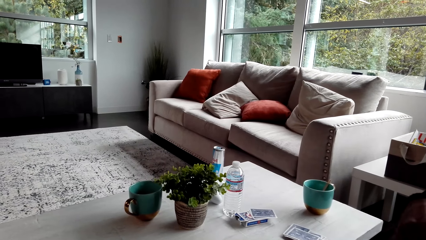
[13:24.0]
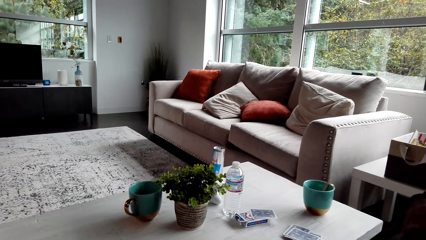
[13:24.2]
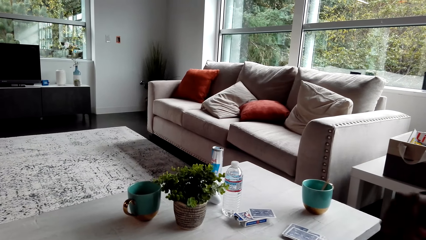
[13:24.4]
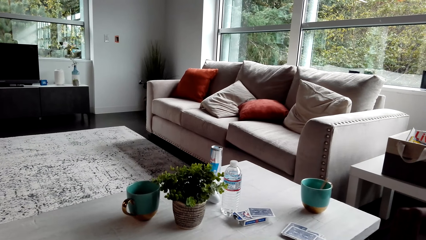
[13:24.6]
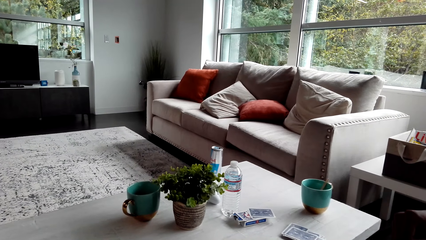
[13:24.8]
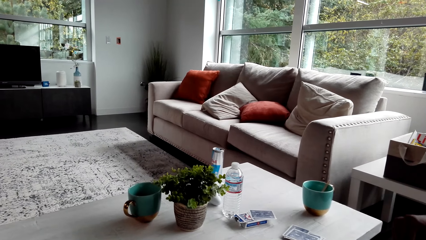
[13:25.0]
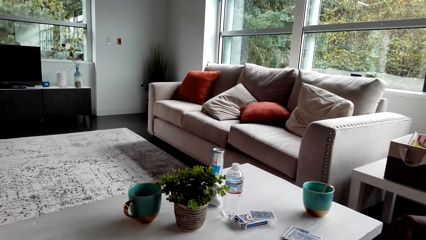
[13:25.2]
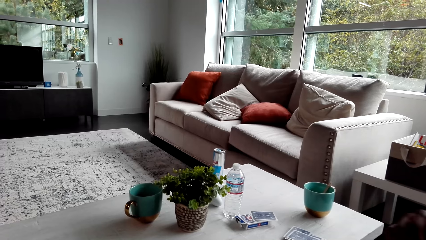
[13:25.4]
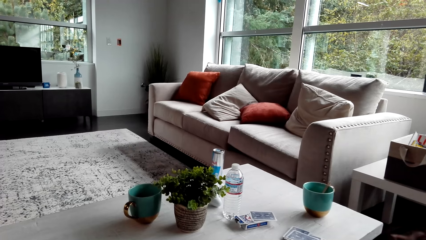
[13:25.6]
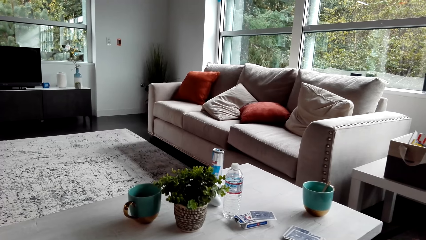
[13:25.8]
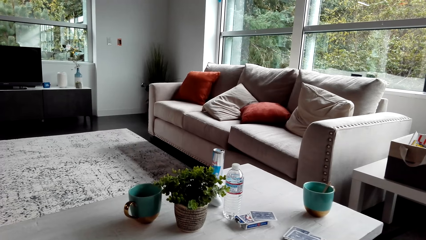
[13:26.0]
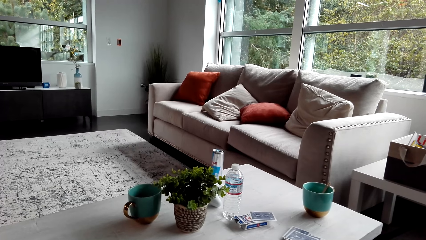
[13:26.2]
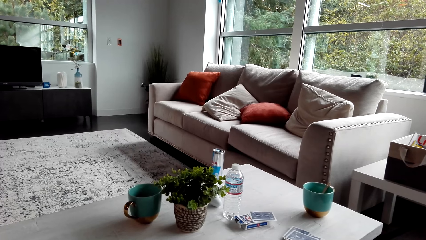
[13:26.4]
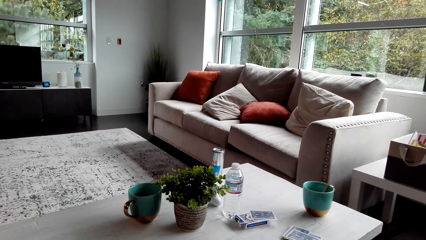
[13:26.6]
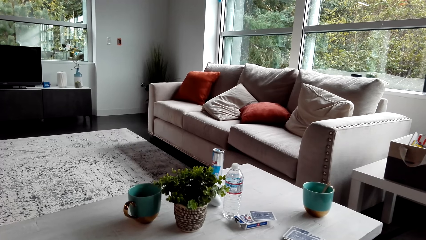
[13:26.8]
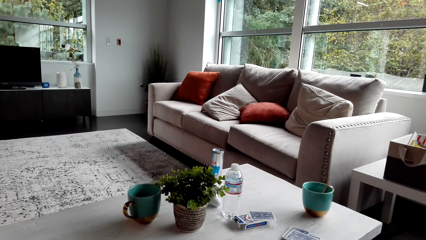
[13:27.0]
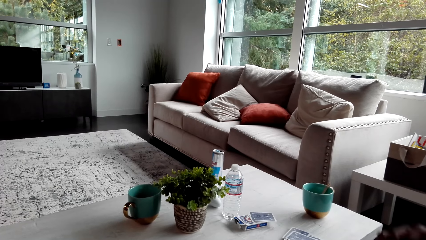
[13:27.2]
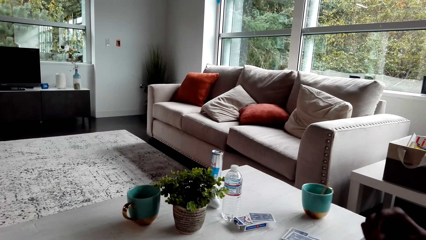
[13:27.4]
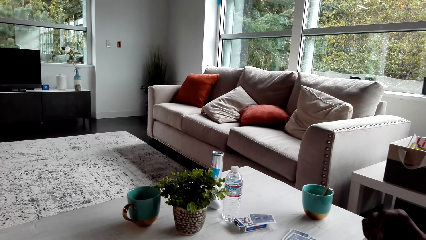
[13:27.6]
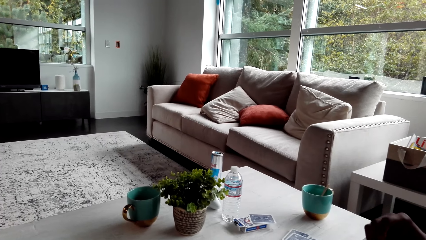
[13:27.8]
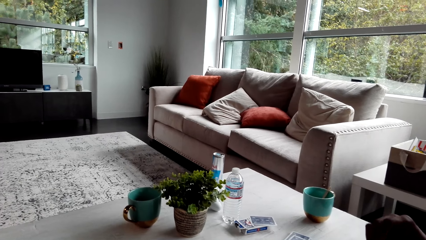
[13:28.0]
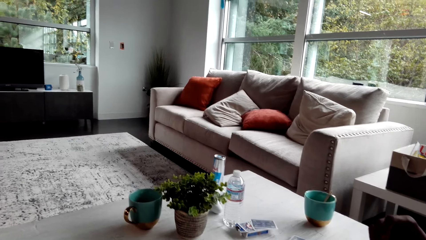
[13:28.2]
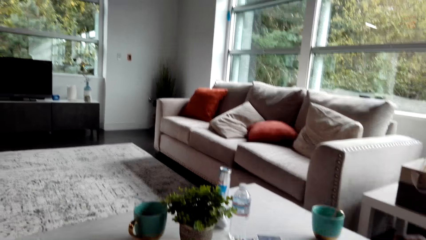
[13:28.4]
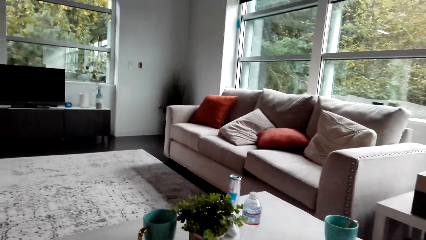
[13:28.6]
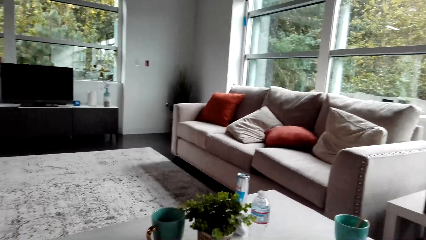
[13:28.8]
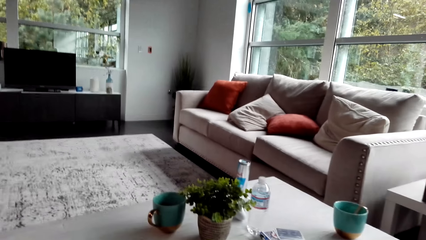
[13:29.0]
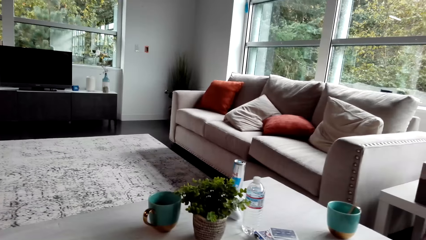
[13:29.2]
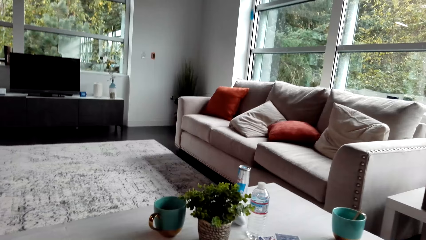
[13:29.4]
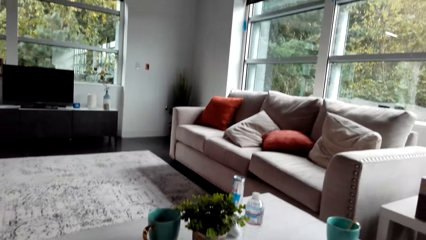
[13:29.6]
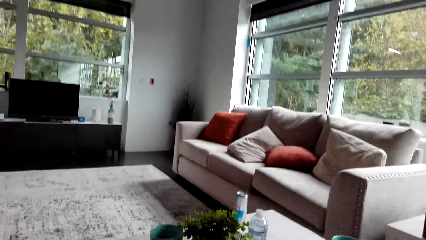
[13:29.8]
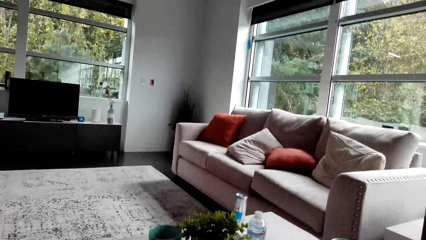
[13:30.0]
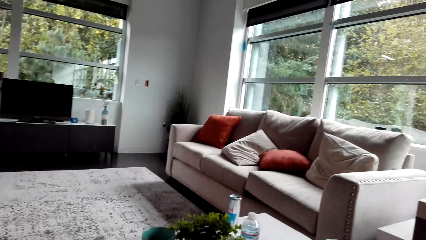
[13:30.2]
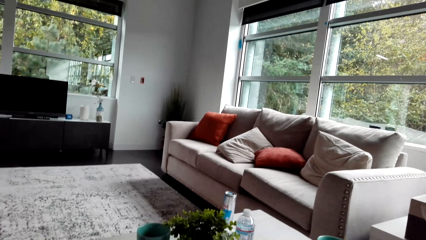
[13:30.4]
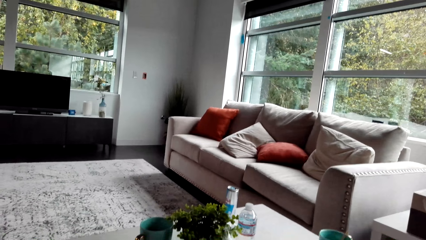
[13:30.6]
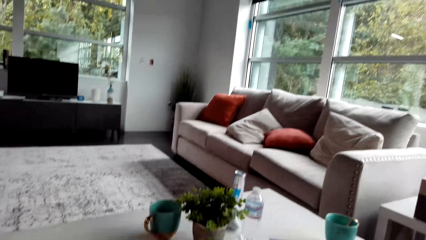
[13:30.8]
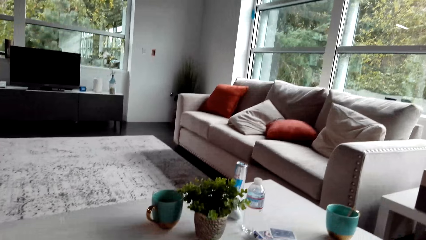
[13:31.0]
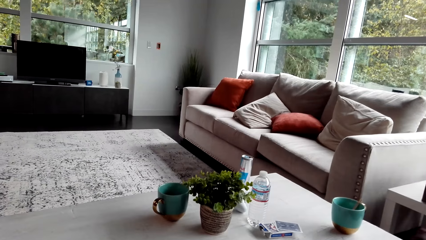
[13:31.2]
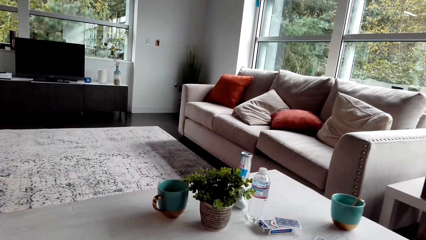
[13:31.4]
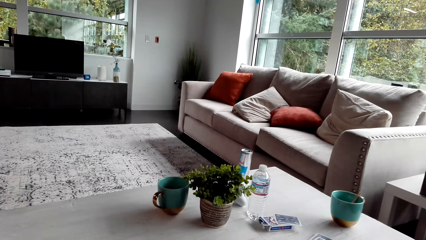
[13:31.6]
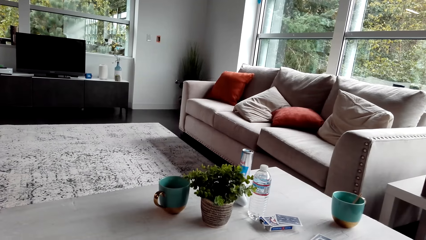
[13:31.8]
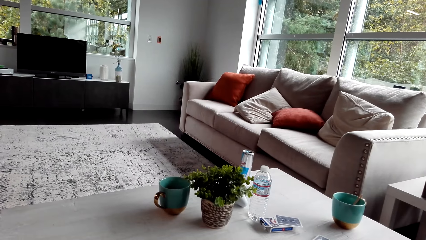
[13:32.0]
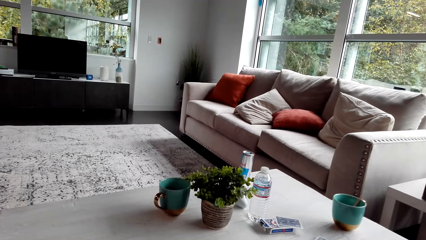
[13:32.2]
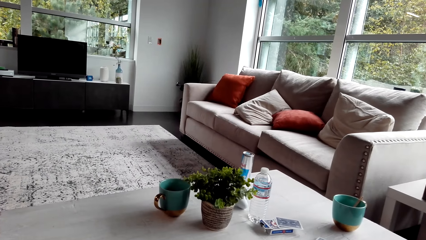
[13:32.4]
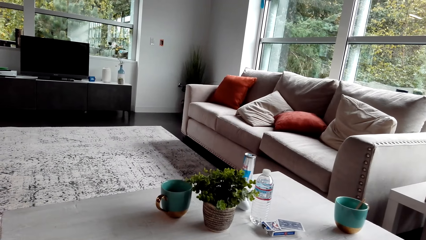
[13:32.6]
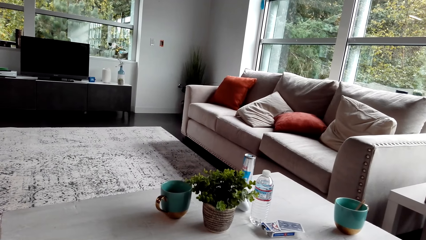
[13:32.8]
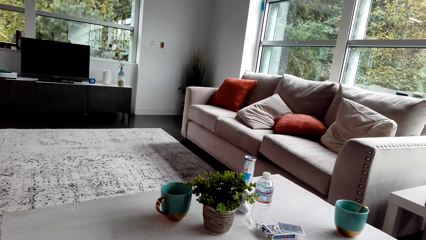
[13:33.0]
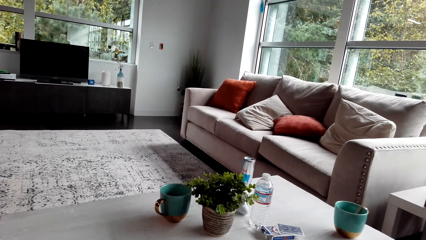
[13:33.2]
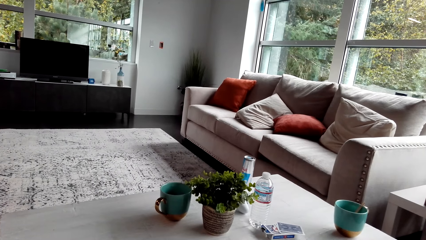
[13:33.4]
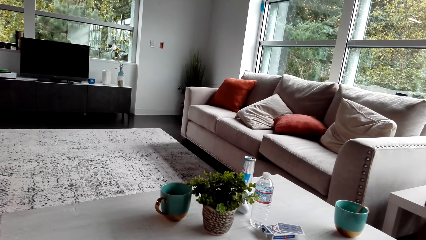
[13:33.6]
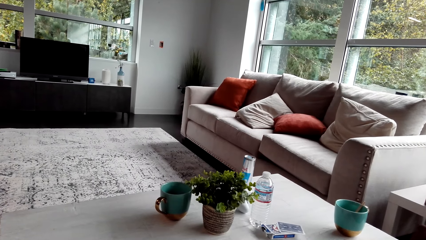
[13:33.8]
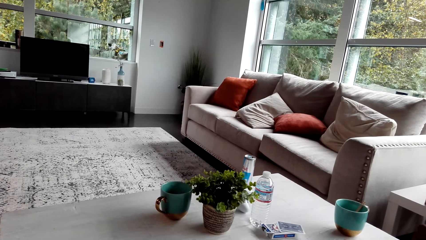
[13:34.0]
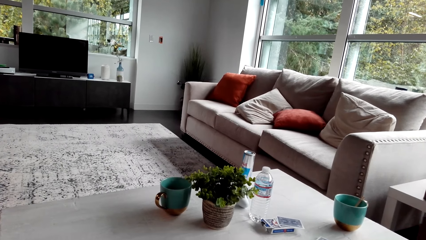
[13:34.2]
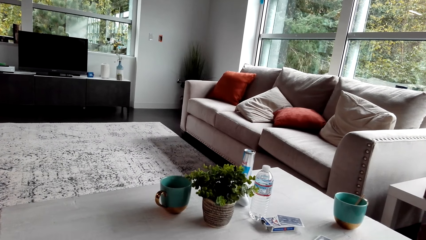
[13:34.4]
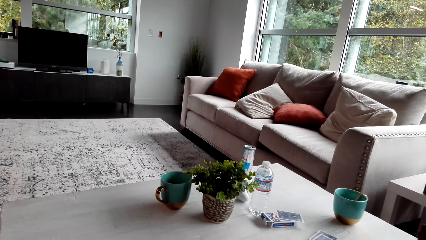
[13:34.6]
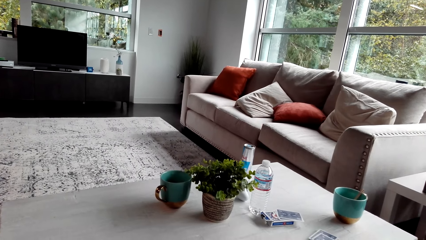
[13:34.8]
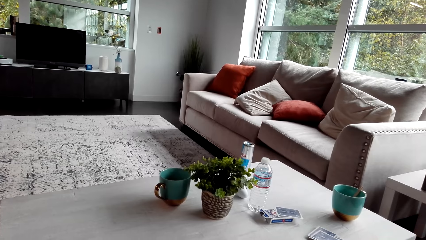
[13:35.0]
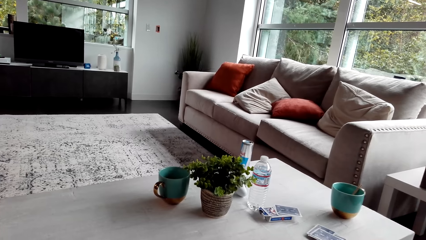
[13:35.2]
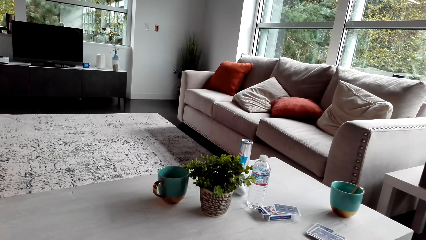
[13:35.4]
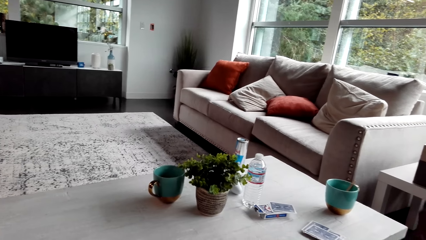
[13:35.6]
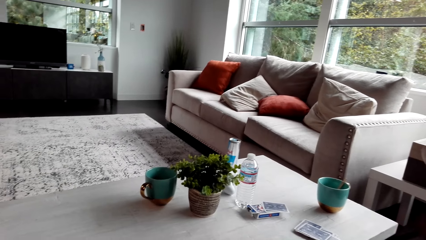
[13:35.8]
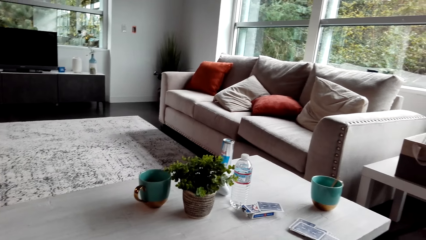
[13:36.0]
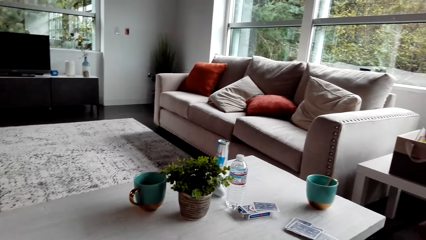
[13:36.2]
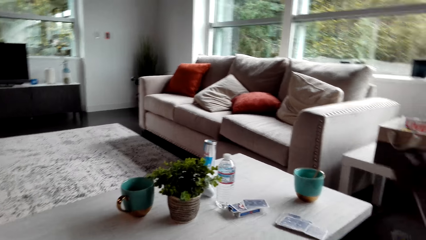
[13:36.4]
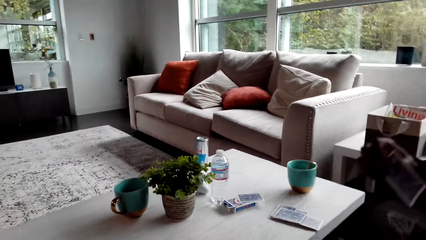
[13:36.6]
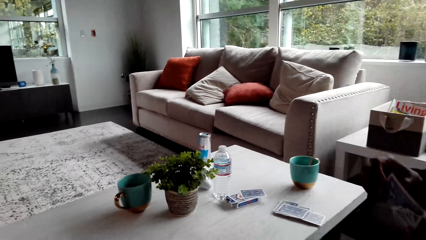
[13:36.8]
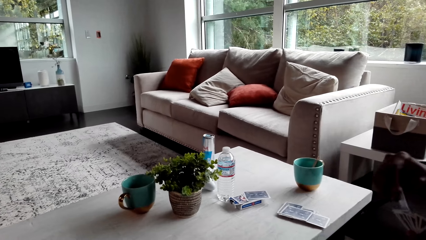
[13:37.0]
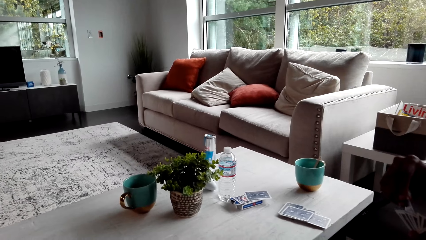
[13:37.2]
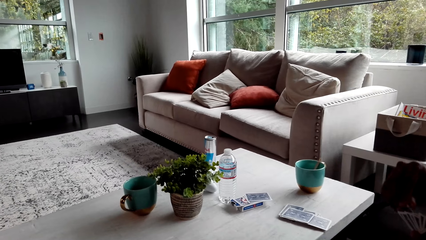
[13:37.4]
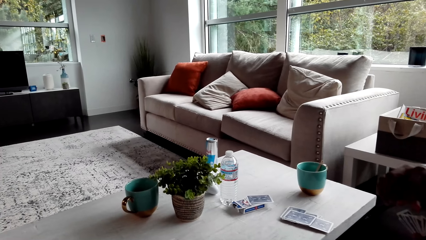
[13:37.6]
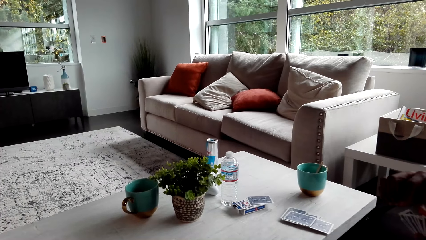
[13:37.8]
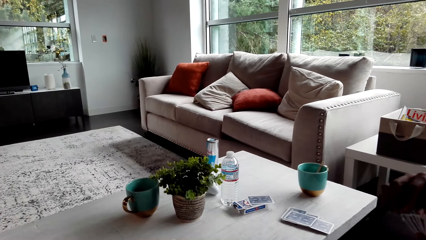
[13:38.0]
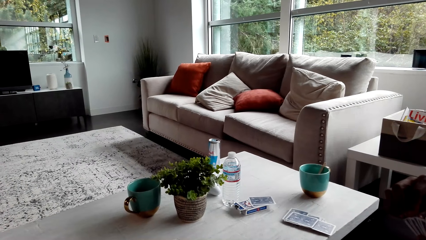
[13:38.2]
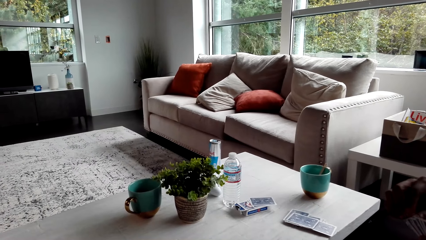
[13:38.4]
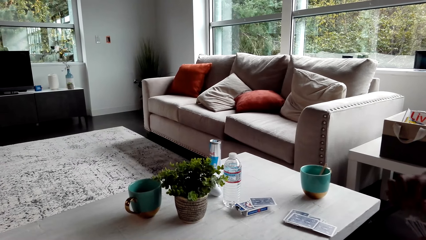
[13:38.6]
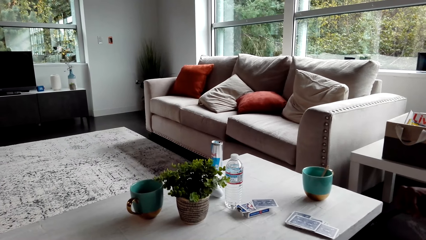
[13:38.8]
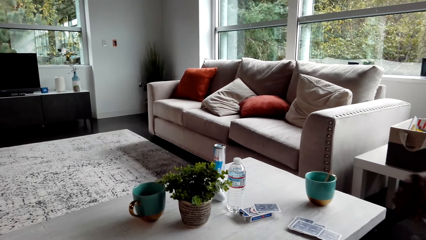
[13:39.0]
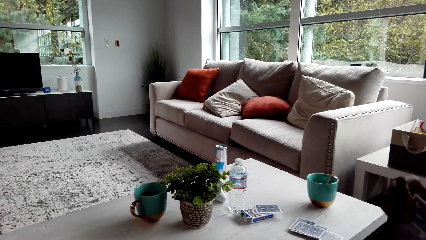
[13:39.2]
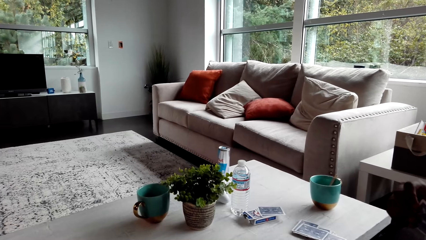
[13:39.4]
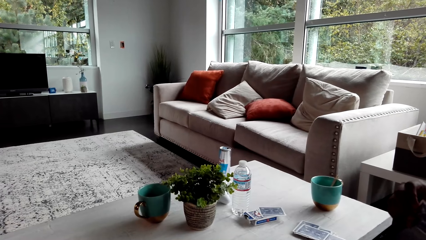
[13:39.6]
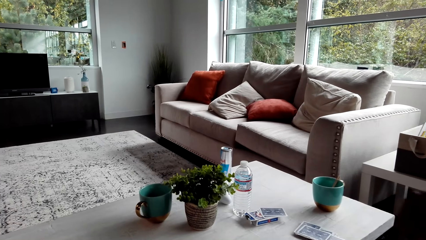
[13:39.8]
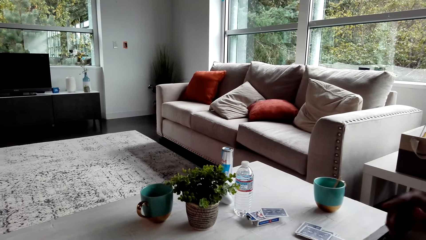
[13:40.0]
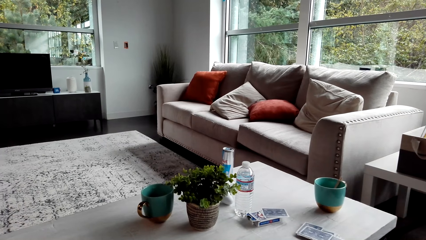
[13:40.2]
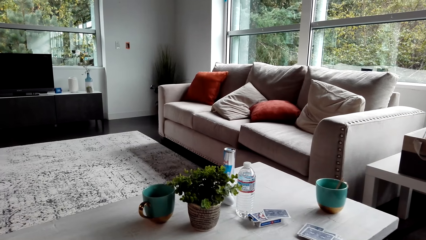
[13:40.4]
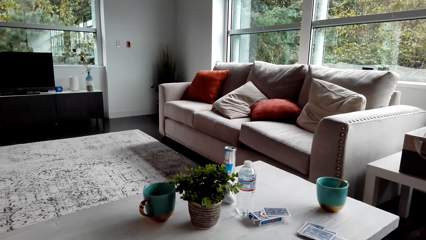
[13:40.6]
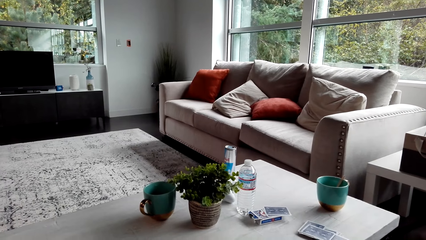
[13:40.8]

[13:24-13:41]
The camera wearer looks around. They check the cards. A man shuffles the cards.
